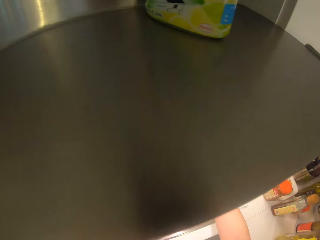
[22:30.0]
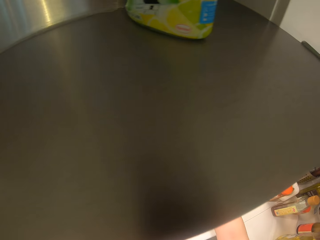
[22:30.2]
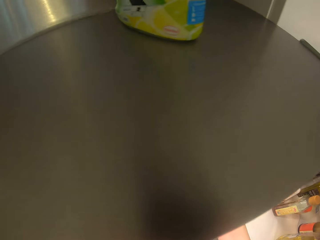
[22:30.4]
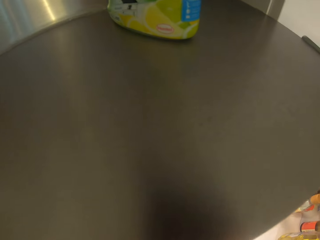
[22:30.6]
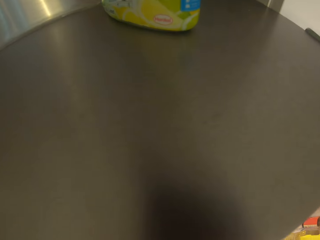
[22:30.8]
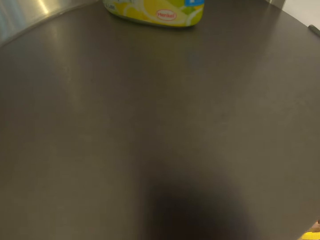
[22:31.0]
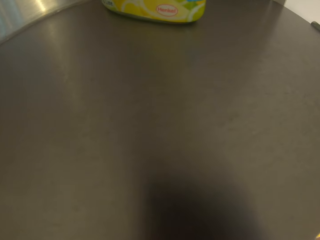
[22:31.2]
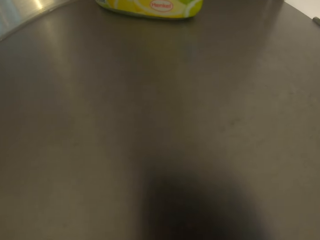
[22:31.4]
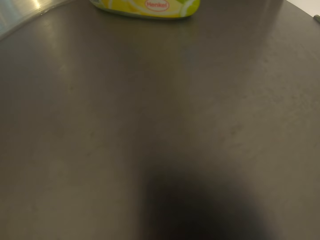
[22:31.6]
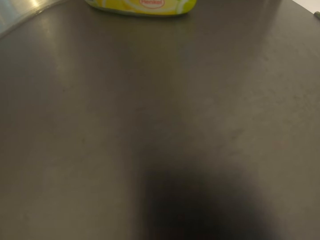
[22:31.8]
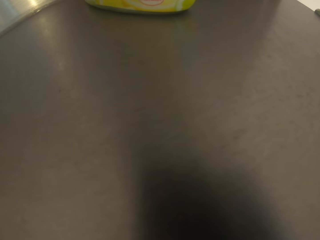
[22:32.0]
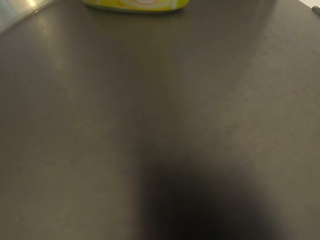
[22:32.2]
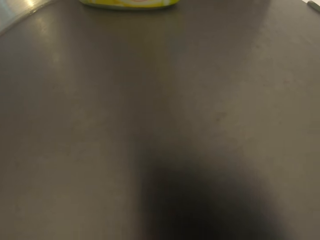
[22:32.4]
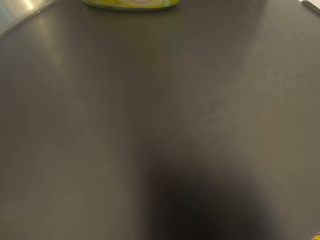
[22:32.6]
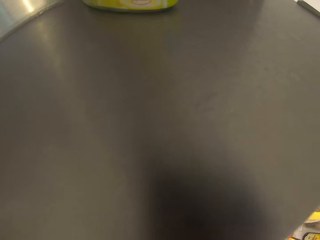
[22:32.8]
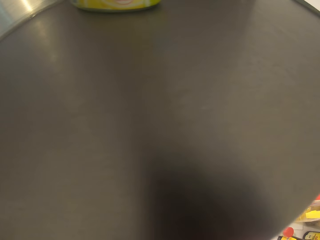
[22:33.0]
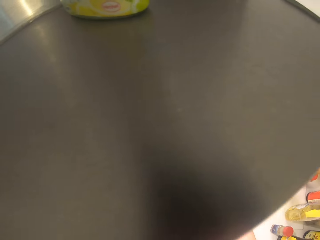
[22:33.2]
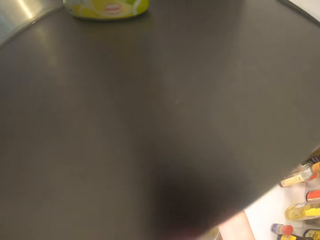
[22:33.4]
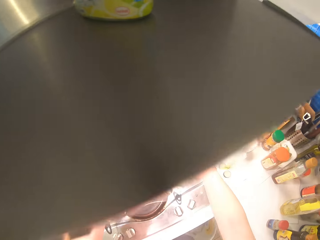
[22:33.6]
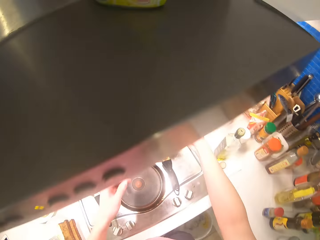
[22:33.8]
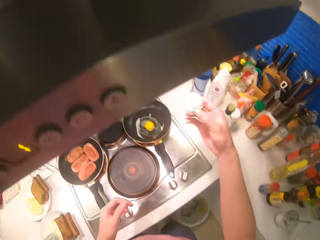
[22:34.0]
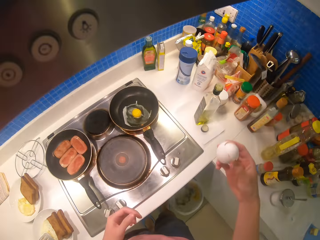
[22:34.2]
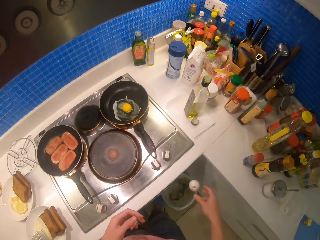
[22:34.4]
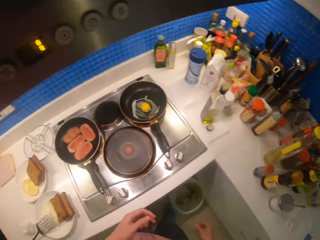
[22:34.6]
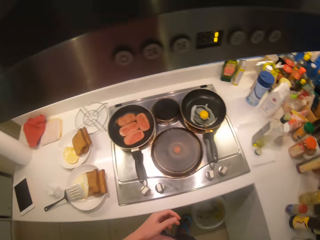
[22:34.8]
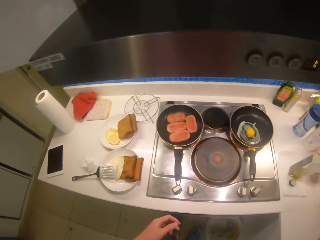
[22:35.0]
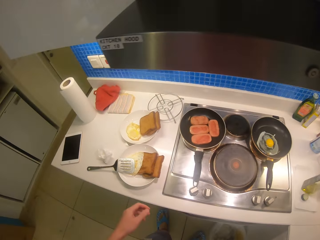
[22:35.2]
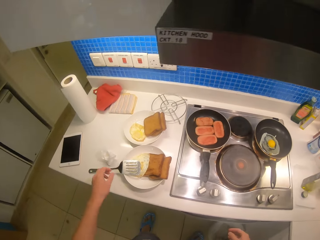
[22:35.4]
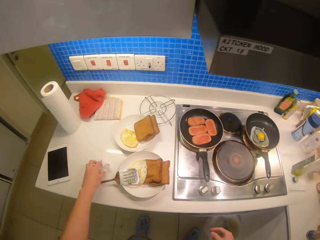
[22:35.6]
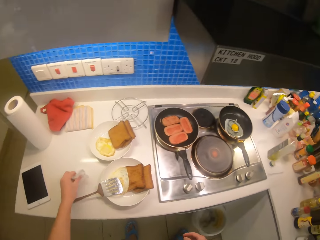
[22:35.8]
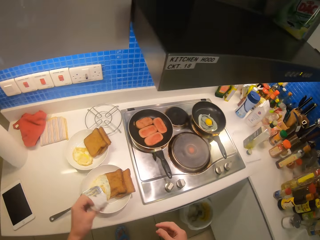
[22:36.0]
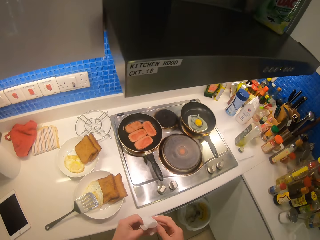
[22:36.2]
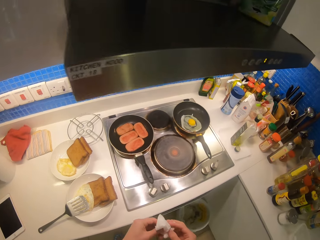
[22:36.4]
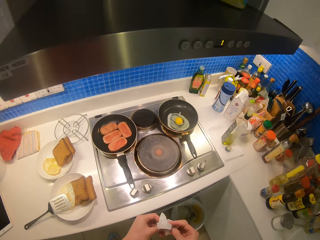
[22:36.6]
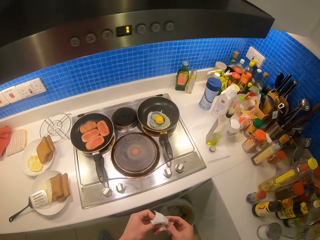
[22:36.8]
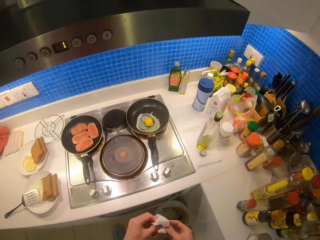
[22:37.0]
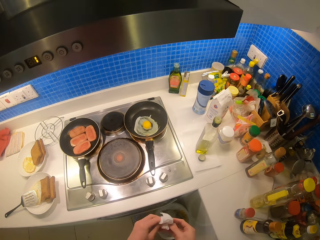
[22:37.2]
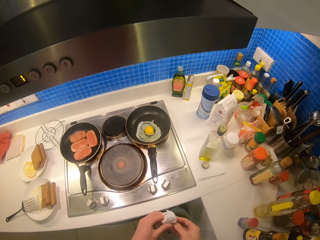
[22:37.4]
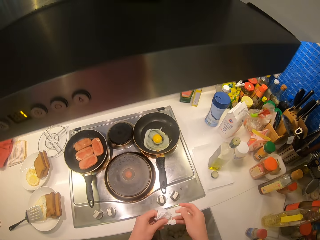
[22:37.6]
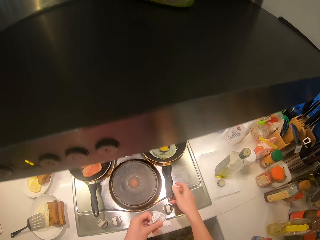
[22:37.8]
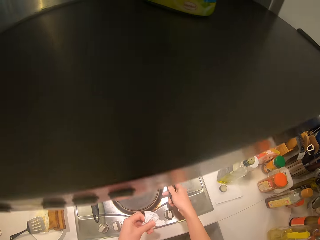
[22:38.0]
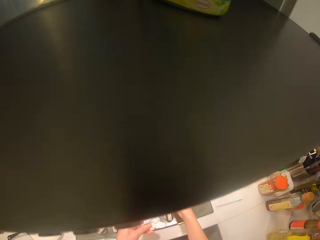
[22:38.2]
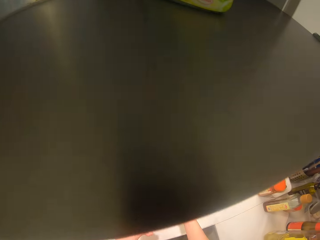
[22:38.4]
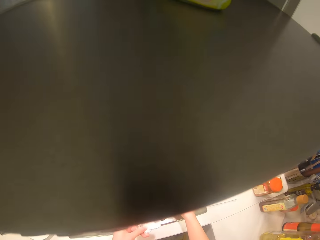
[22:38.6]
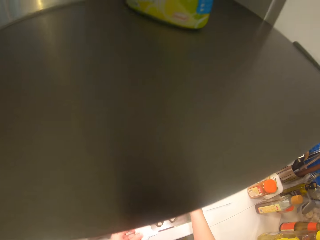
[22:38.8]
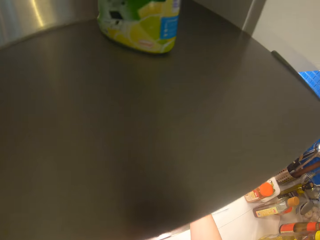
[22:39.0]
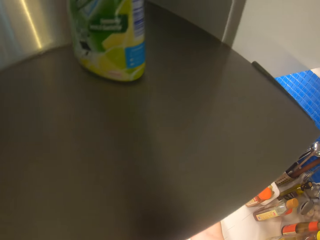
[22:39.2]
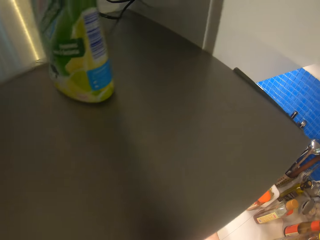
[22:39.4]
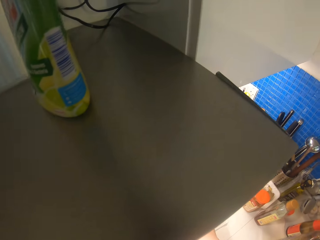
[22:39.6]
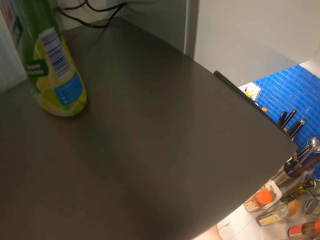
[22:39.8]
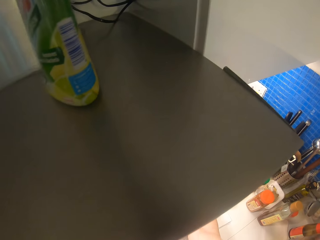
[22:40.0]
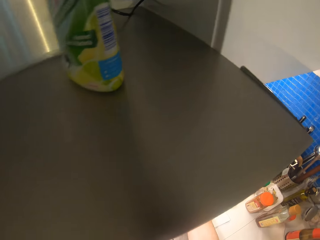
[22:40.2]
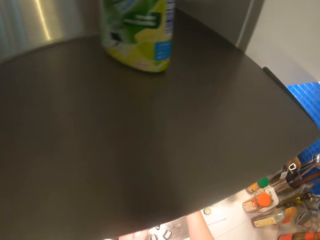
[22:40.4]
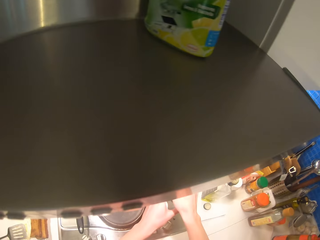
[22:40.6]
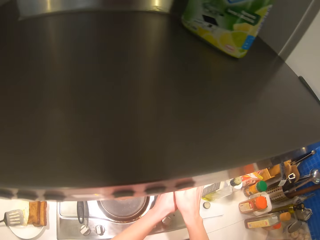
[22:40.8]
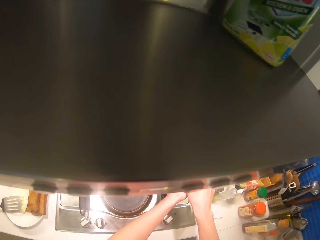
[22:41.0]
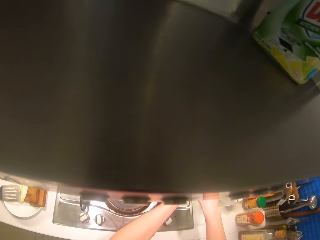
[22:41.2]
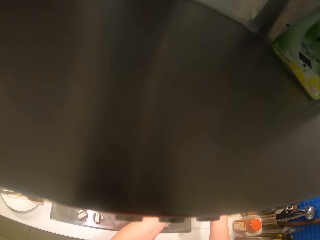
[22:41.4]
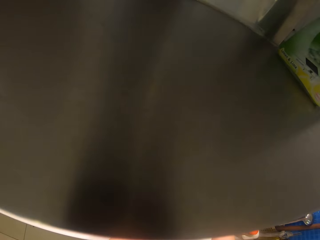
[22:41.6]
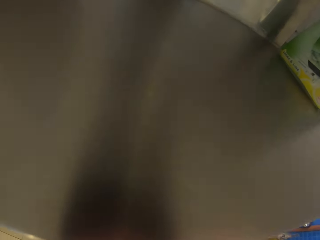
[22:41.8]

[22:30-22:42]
The camera wearer discards the egg shell. They hold the pan.

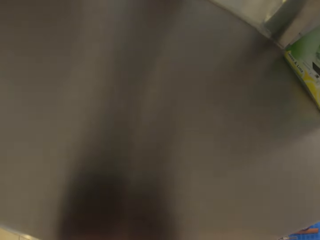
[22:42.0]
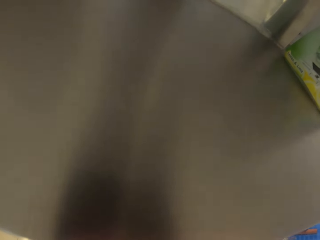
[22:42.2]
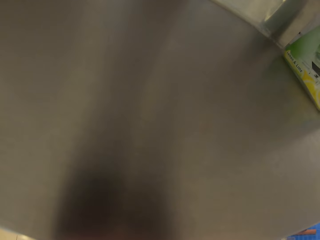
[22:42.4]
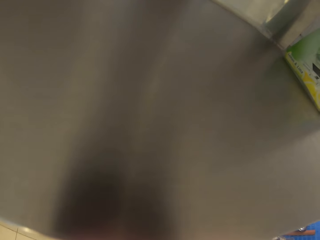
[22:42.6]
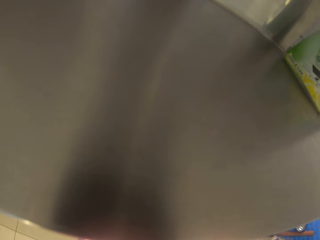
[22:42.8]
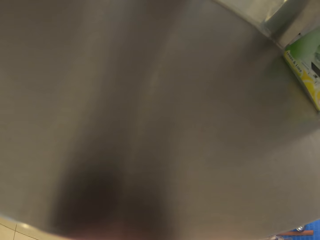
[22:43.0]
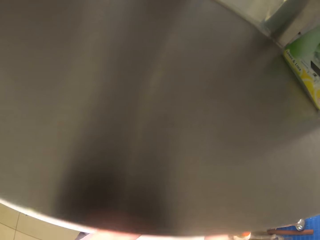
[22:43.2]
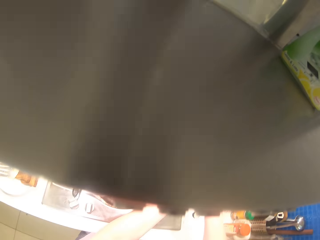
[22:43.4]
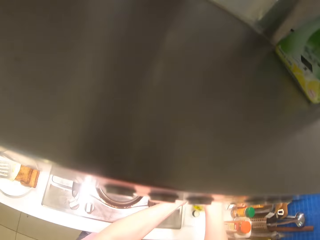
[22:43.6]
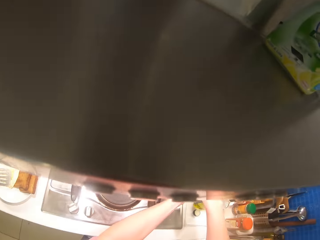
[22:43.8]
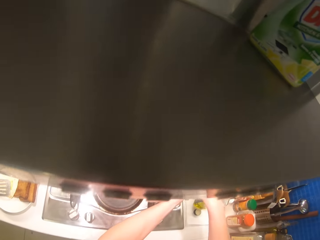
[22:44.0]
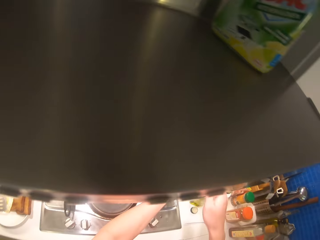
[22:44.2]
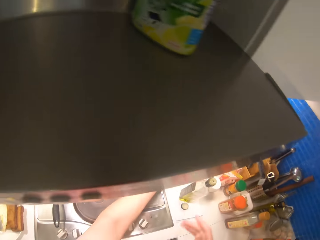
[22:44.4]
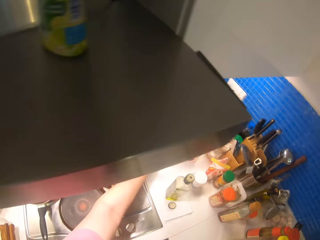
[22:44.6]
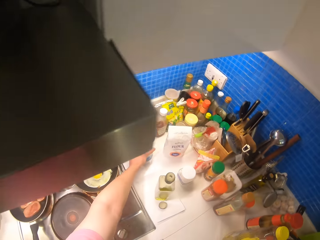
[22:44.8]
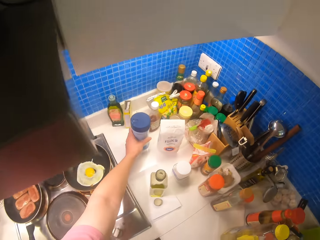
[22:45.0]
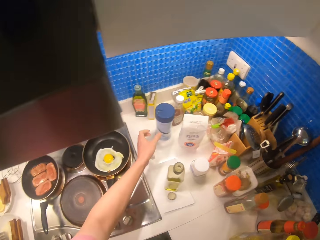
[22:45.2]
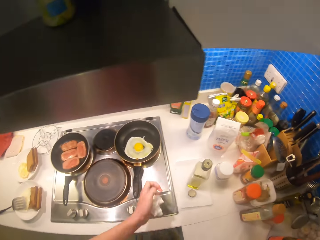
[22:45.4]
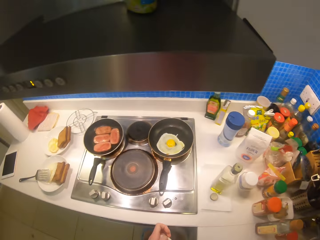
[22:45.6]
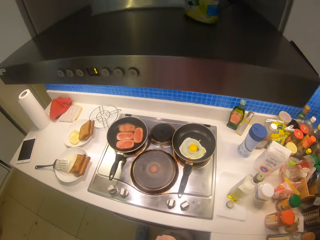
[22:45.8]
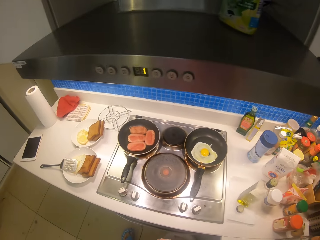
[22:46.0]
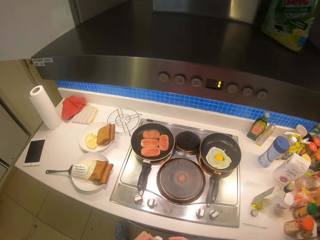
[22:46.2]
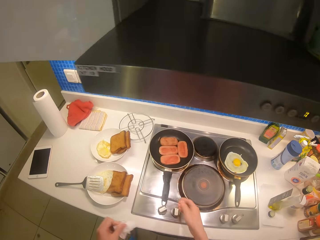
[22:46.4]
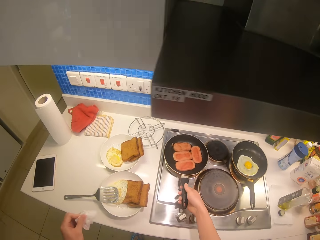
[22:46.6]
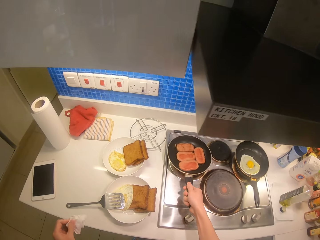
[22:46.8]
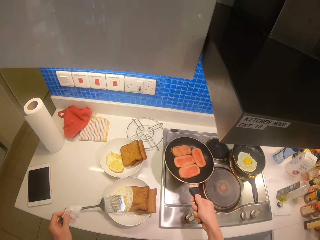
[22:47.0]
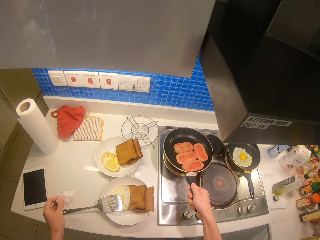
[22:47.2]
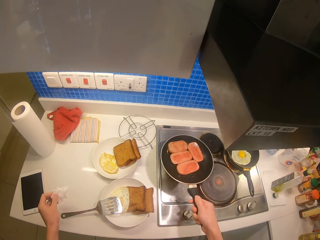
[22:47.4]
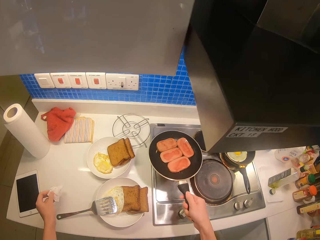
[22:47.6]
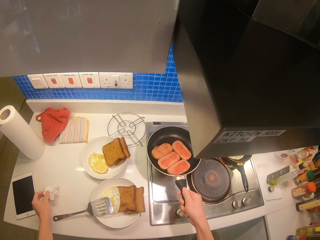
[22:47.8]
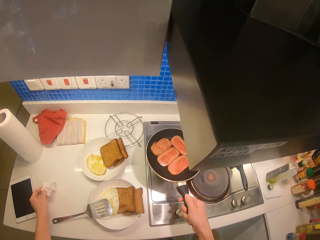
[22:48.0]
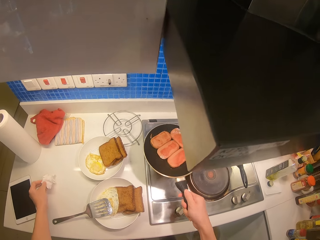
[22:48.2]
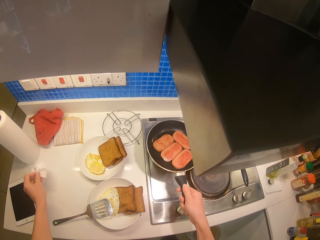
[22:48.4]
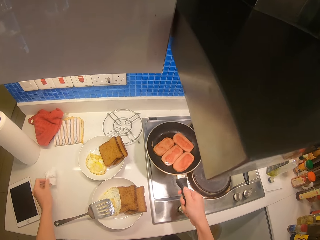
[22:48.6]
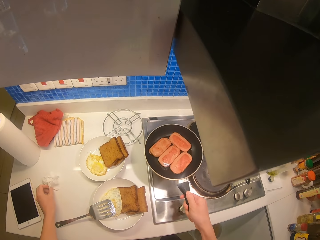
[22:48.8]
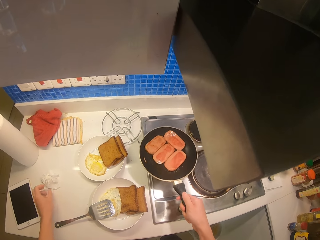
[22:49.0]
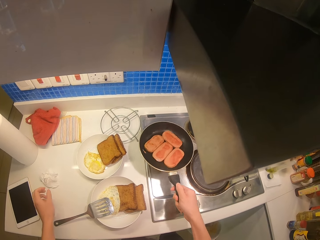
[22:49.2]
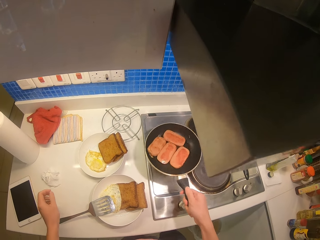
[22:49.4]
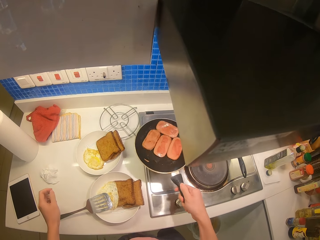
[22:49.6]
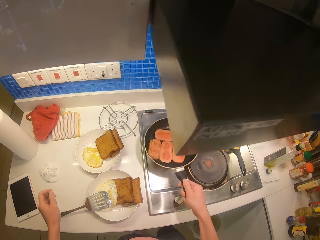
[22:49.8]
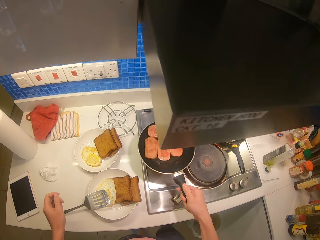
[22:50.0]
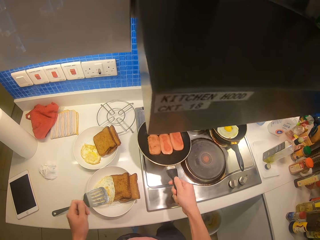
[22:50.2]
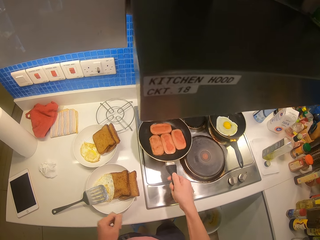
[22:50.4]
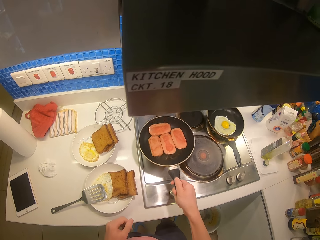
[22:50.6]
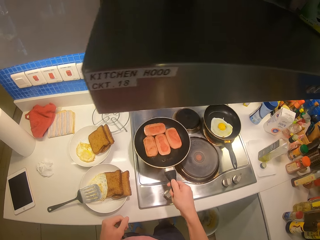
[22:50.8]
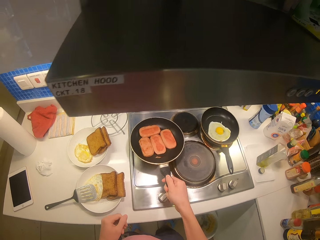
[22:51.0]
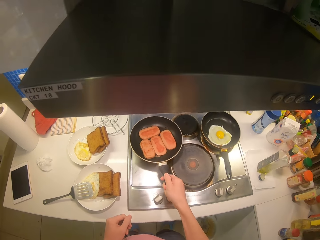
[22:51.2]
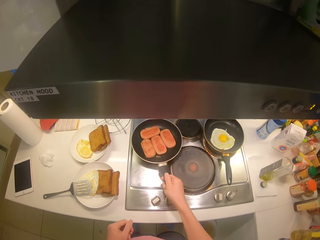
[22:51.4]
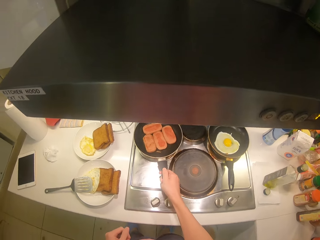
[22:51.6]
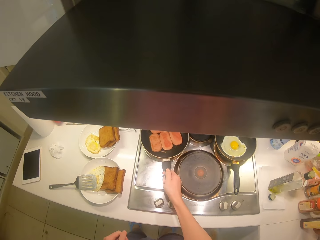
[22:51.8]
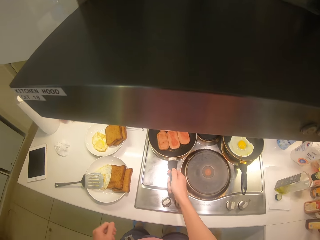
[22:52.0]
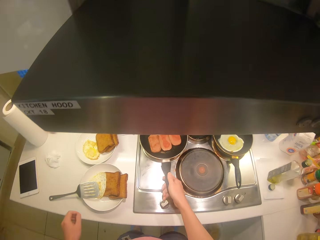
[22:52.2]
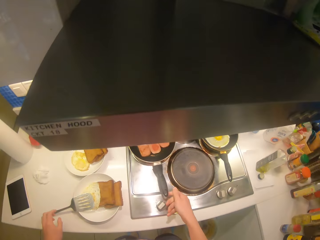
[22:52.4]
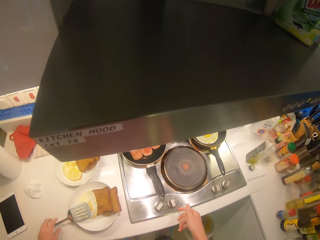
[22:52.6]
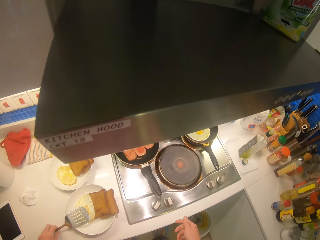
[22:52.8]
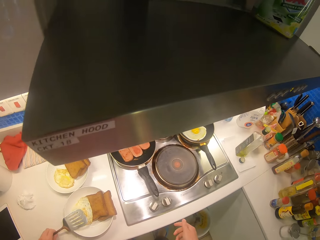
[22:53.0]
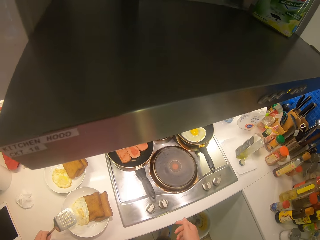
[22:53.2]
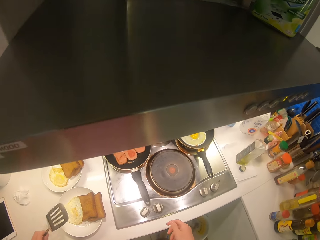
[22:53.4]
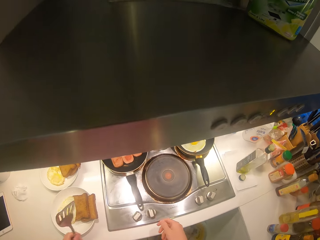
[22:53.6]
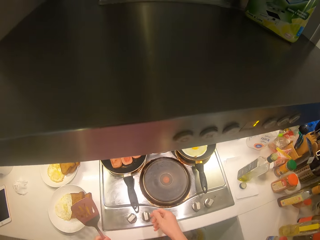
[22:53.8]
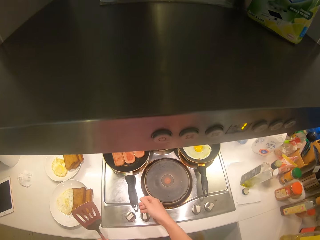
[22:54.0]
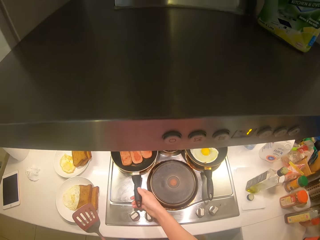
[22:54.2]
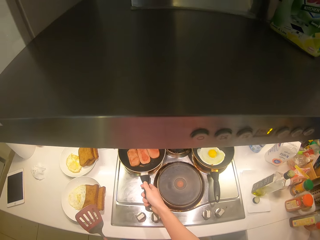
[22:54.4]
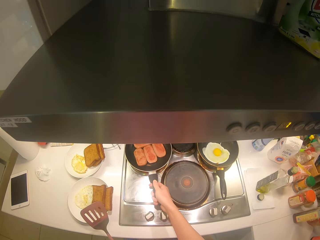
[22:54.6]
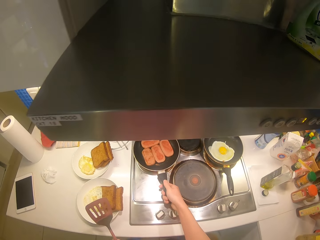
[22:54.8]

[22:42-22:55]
The camera wearer puts the tin away. They put the tin away again. They shake the pan. They place the piece of kitchen tissue on the counter. They shake the pan. They take up the spoon or slotted turner with the left hand.
